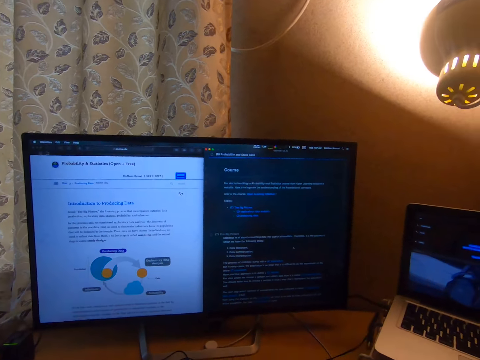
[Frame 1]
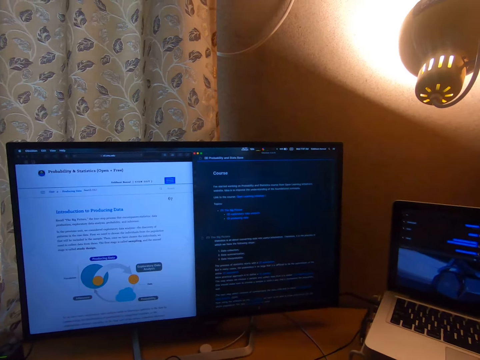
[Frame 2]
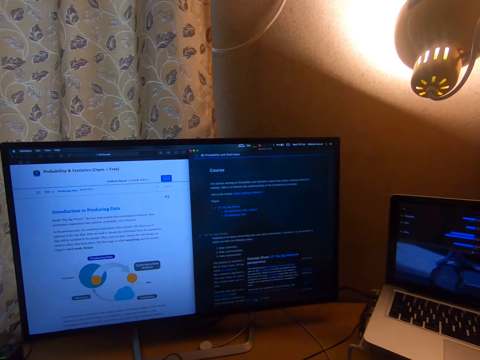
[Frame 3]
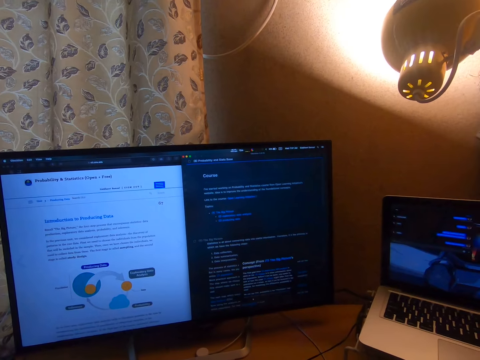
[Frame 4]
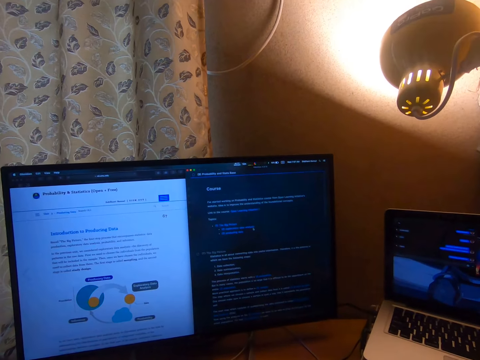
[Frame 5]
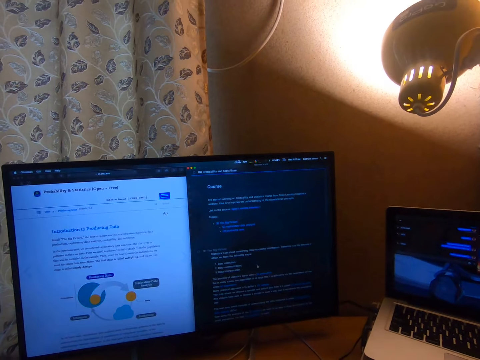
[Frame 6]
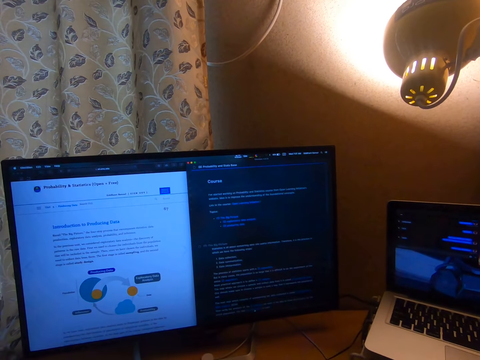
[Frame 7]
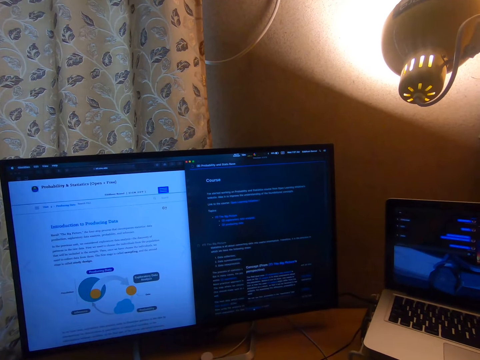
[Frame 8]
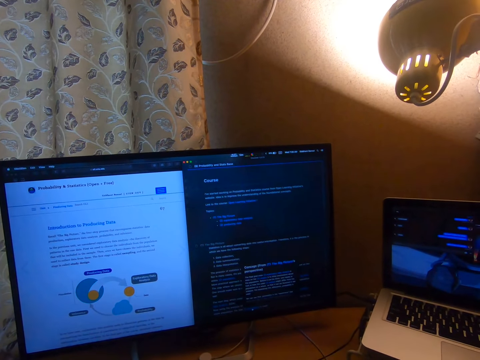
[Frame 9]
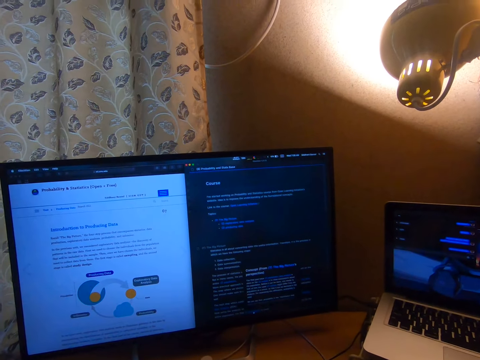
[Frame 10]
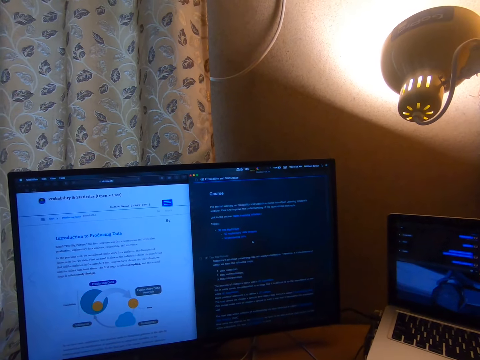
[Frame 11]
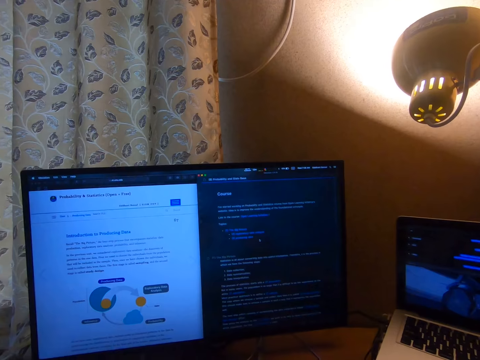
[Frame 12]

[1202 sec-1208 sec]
The camera wearer moves the cursor. They display the writing on the desktop.

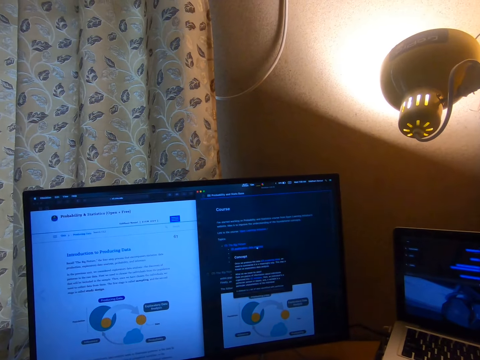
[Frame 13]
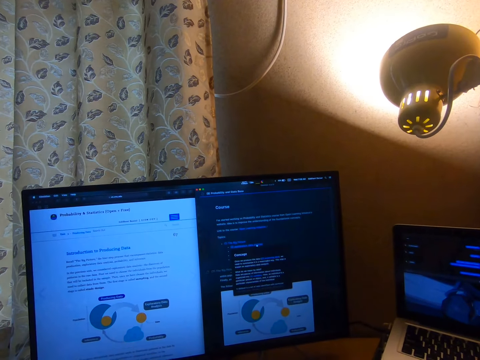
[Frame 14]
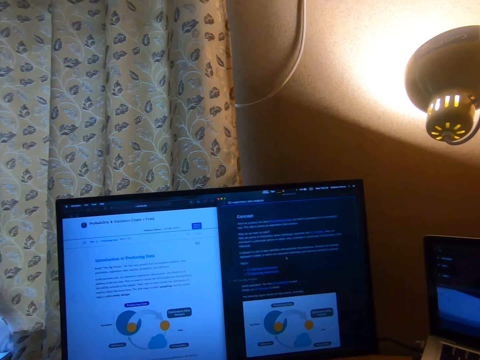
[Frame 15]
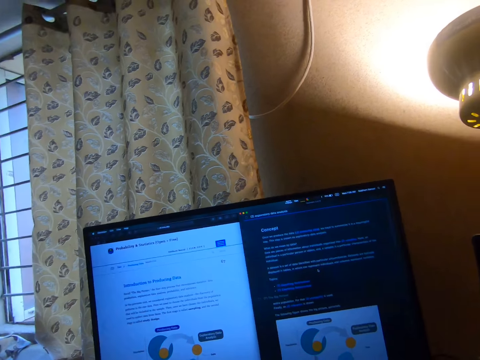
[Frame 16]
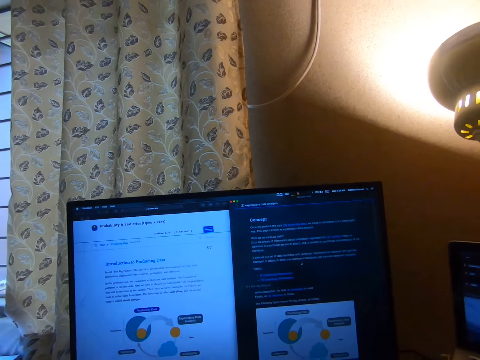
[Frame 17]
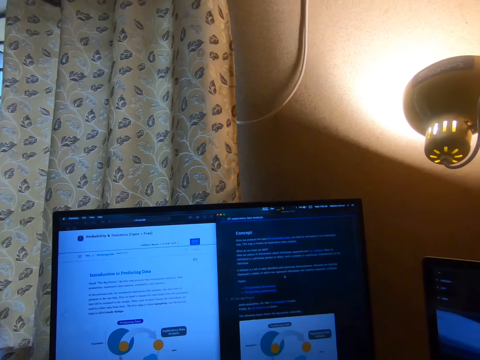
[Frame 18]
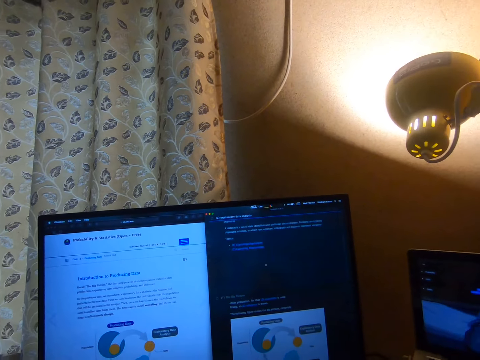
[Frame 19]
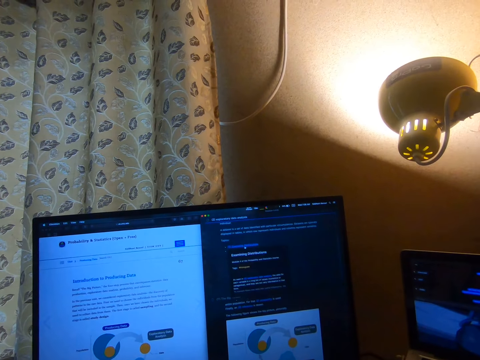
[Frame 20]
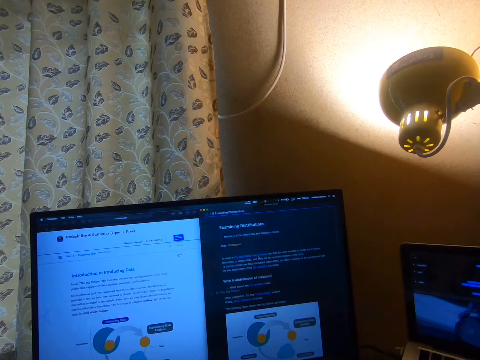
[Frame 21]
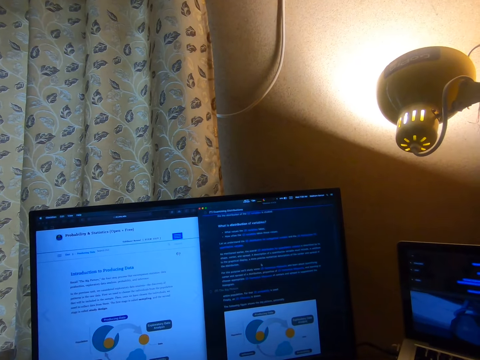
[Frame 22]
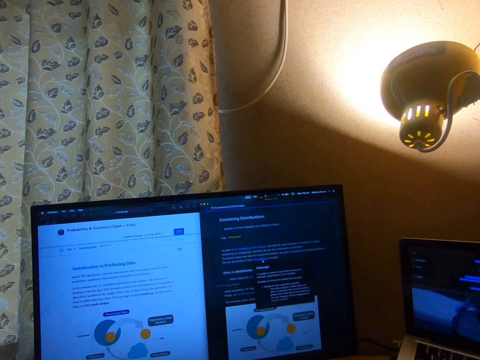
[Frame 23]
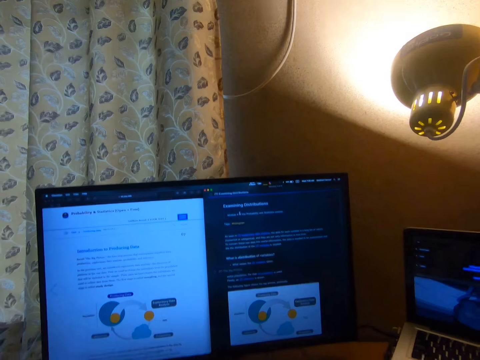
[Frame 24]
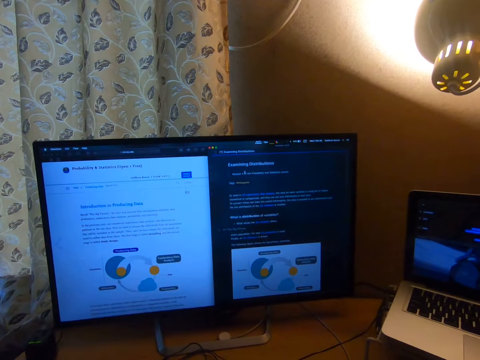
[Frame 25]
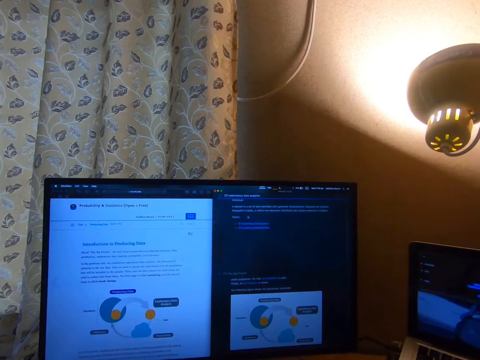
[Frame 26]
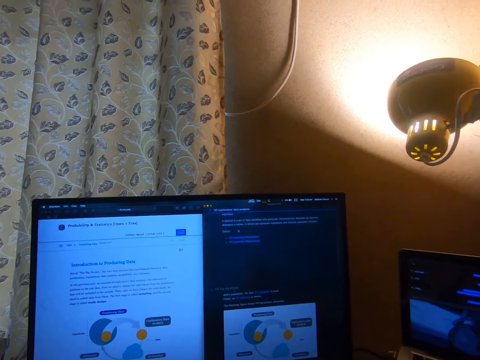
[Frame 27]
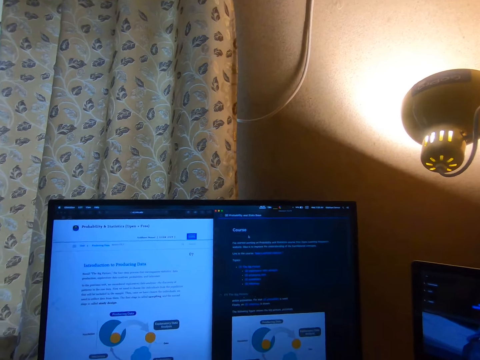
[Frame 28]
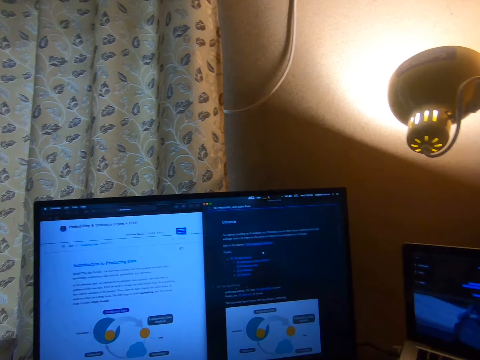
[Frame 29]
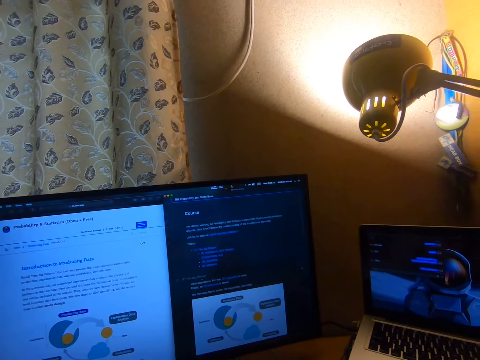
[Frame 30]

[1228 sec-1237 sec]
The camera wearer moves the cursor. They display the writing on the desktop.

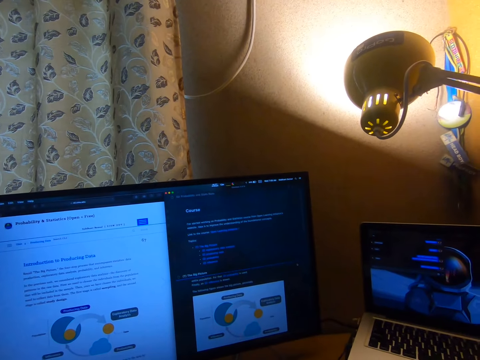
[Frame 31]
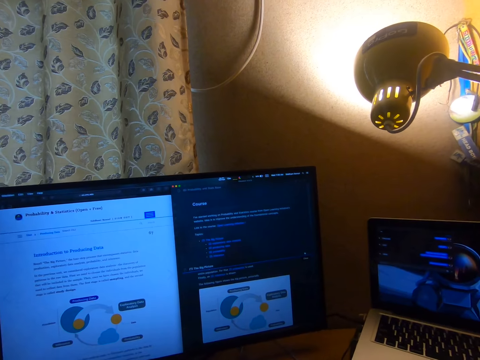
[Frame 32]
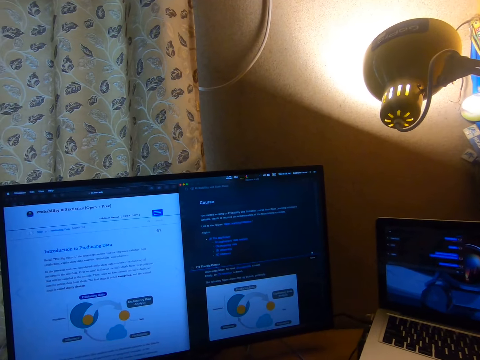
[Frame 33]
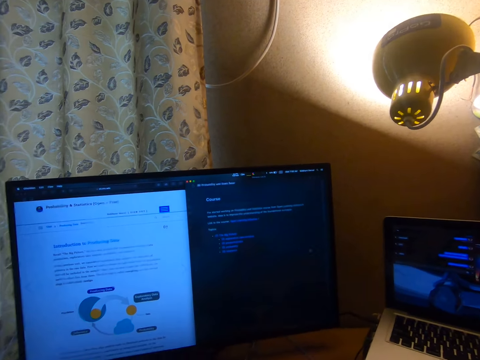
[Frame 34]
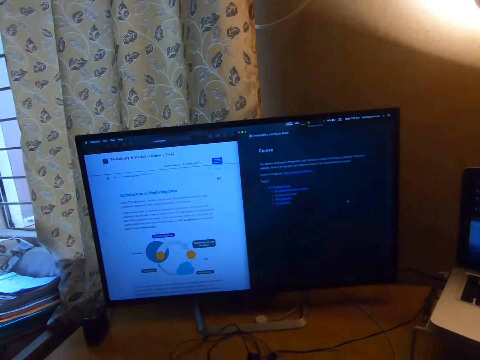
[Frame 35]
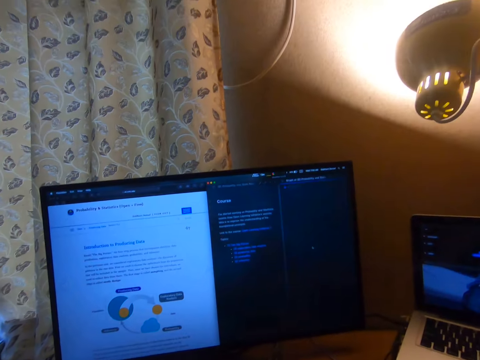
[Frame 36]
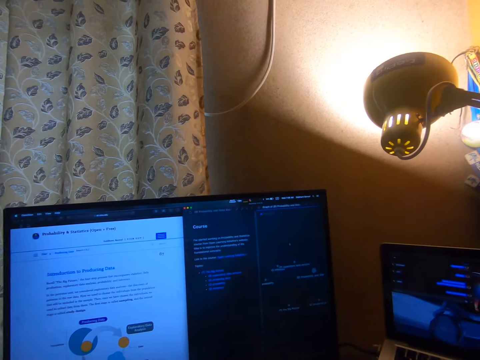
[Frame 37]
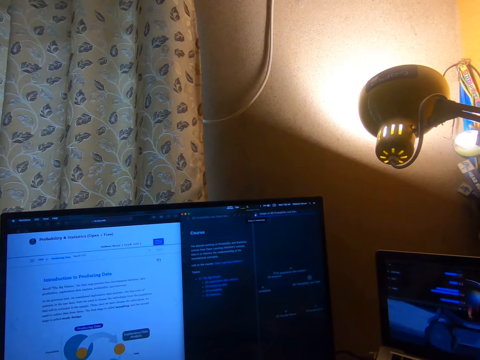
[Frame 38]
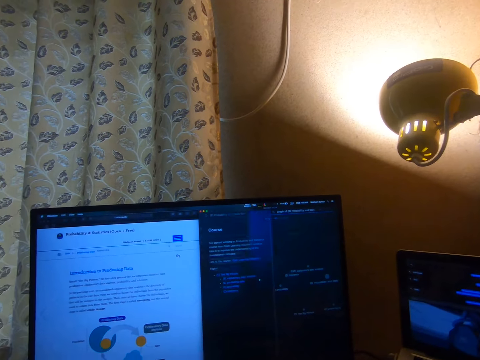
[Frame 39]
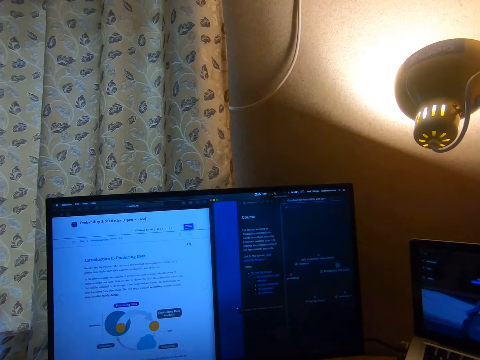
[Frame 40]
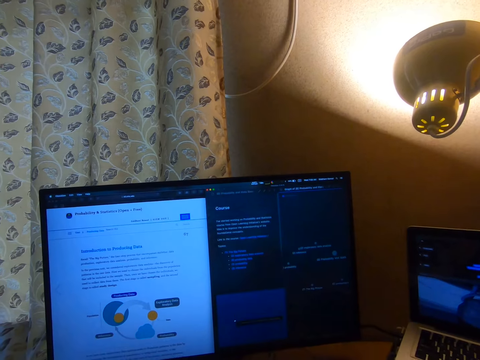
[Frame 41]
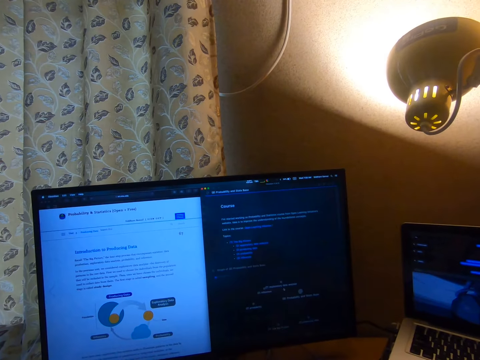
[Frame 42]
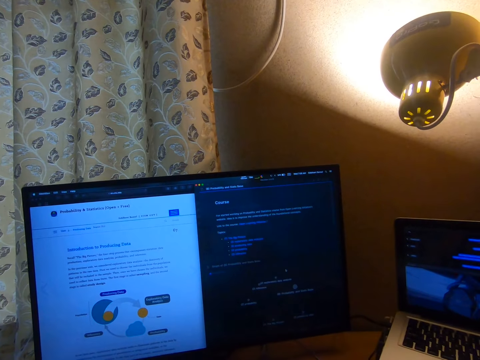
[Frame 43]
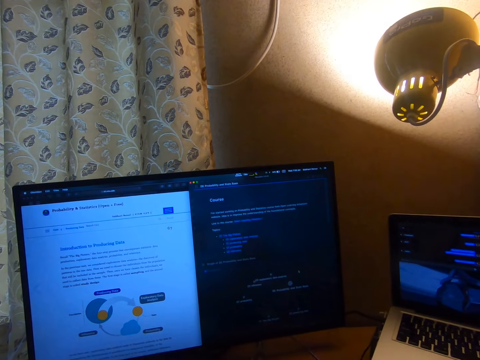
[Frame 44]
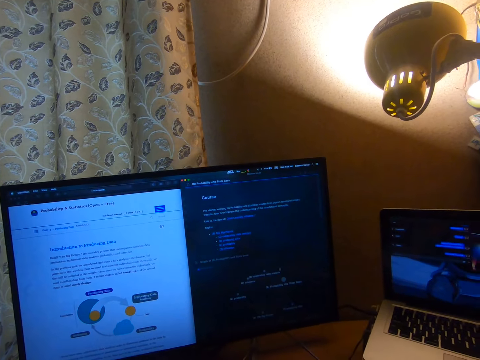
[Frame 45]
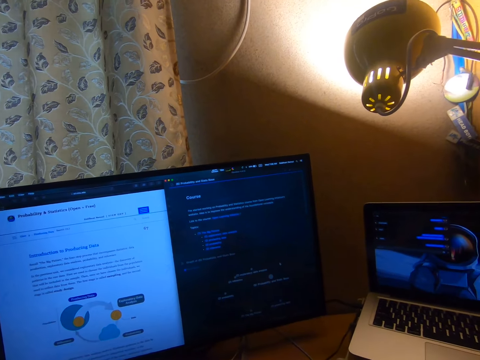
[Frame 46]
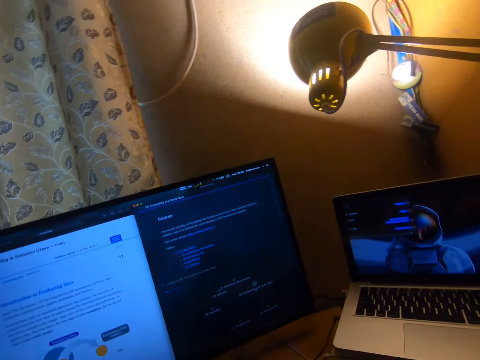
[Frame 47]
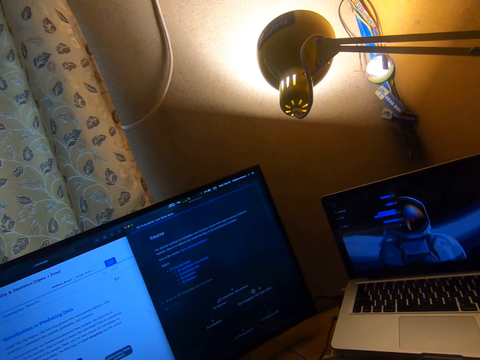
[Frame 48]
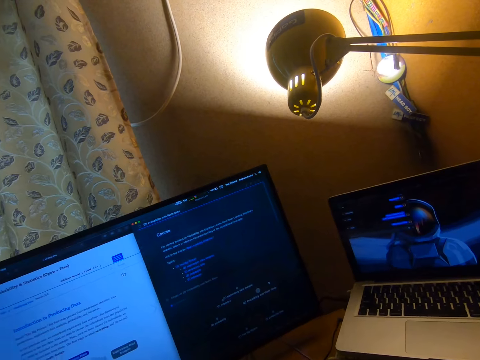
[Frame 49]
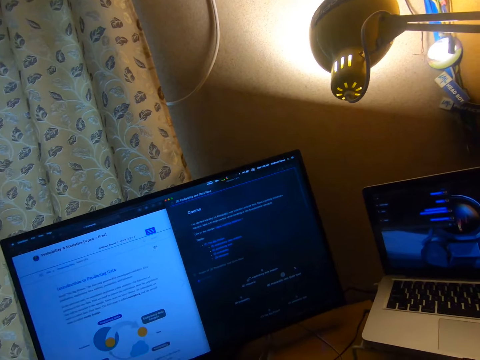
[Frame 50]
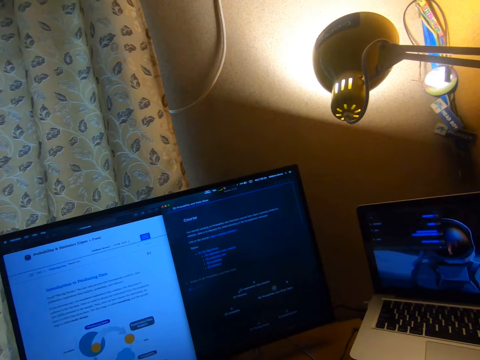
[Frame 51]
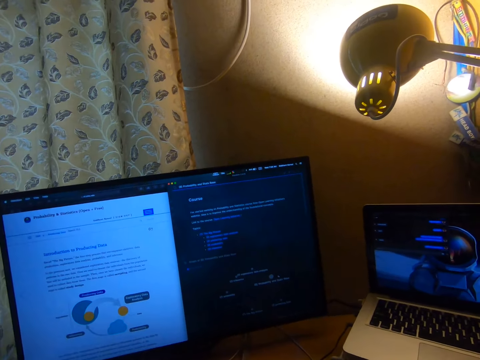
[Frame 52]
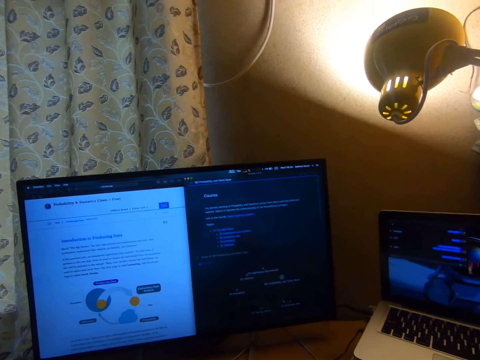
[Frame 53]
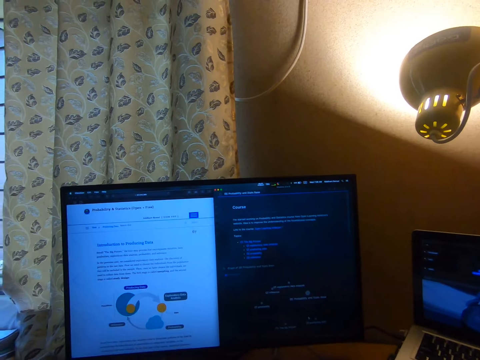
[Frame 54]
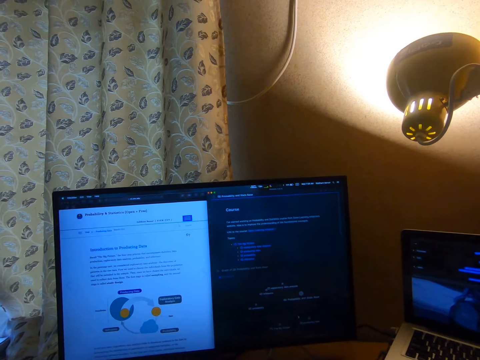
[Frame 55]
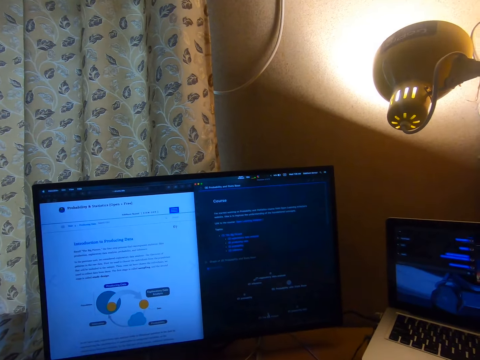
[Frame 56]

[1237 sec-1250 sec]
The camera wearer moves the cursor. They move the cursor again. They display the writing on the desktop. They move the cursor.
